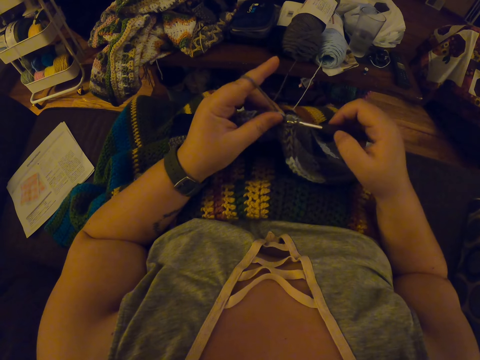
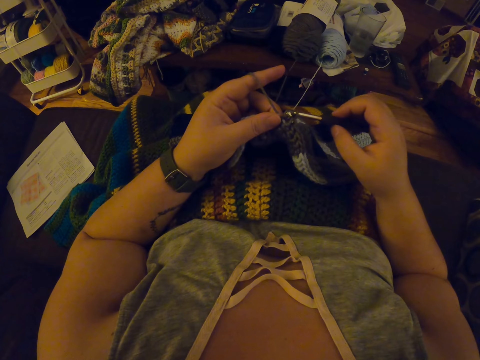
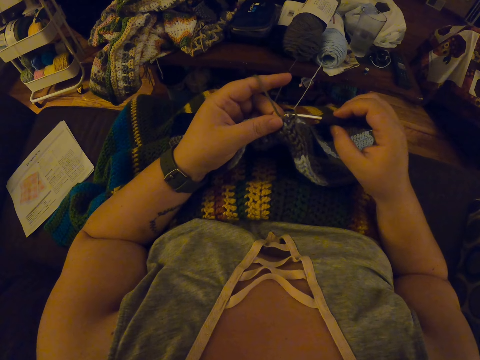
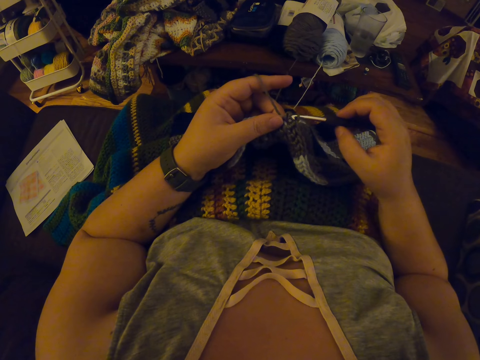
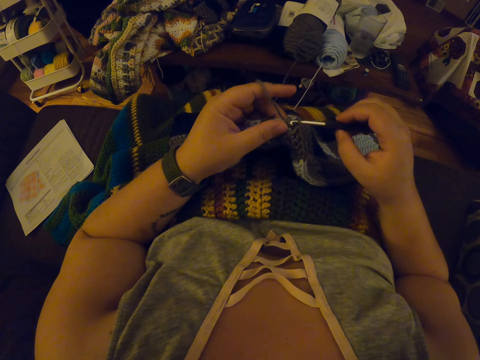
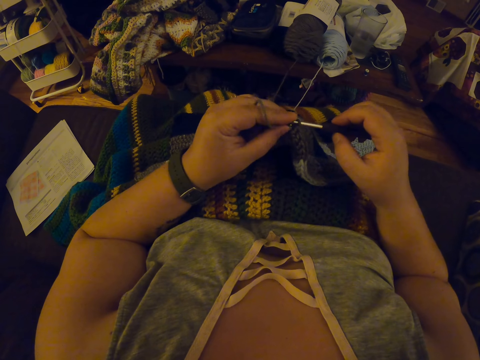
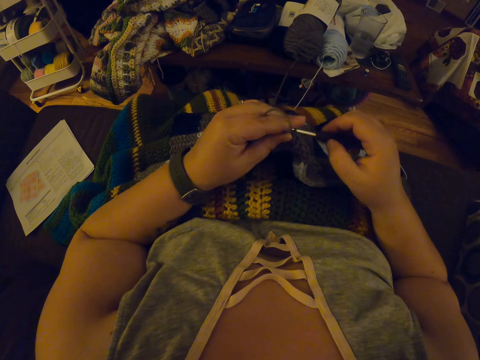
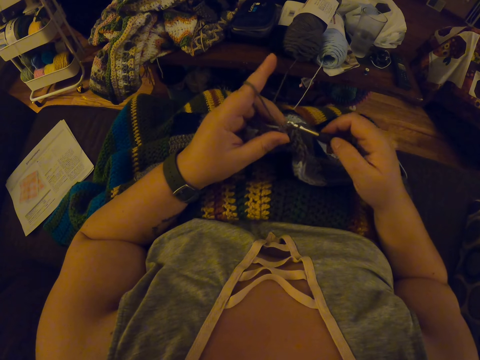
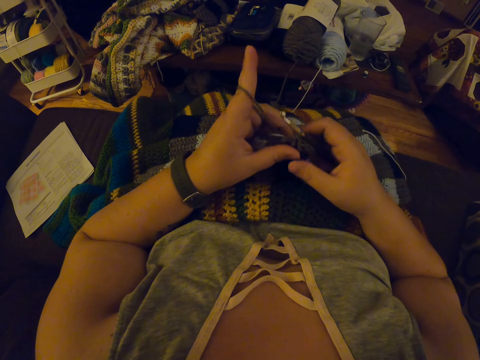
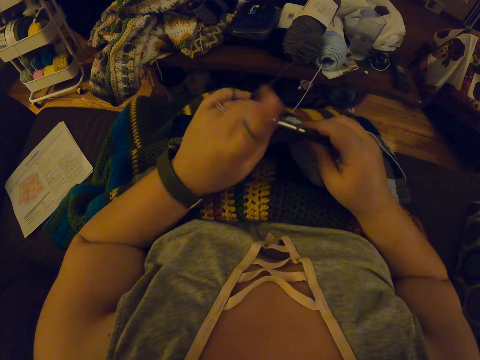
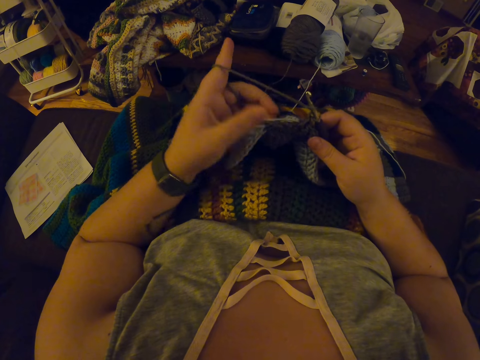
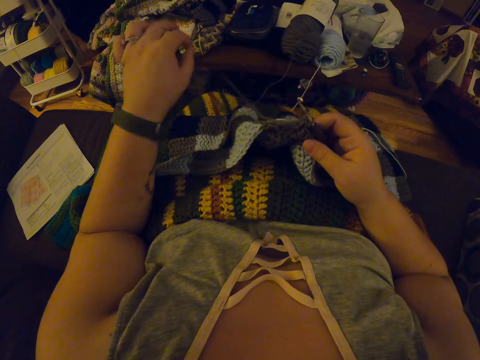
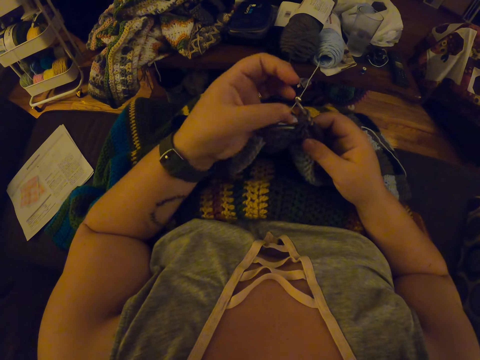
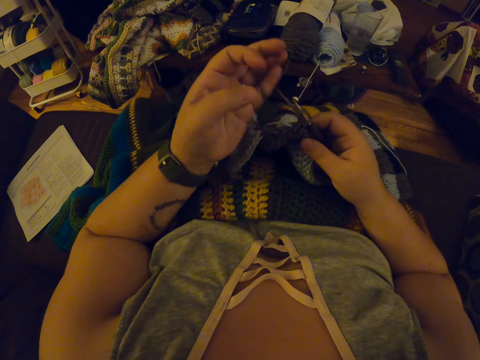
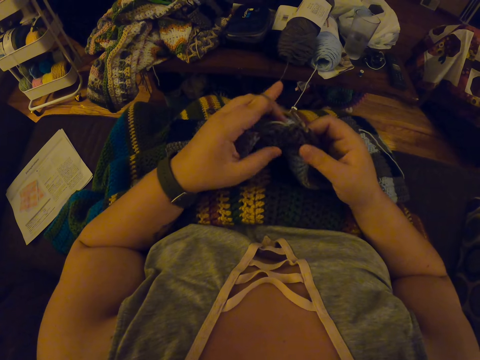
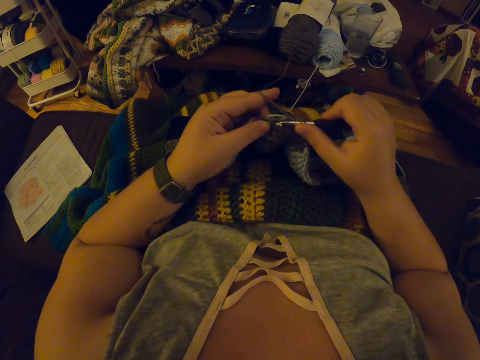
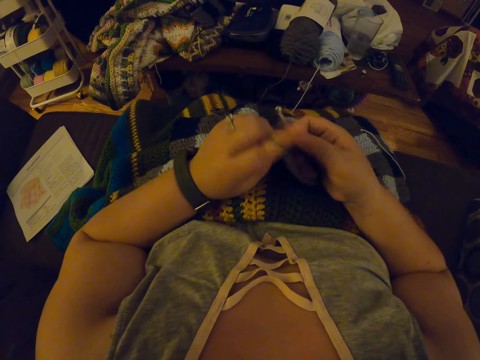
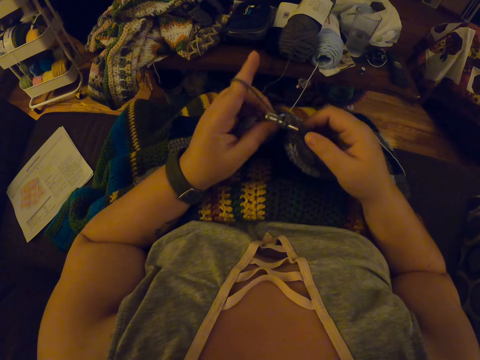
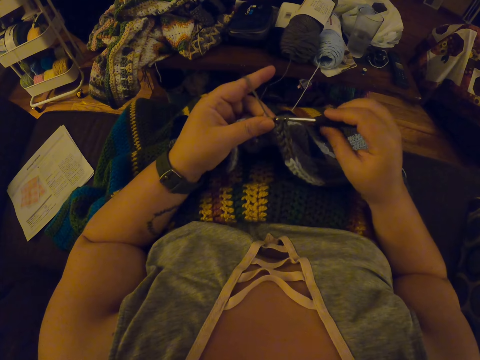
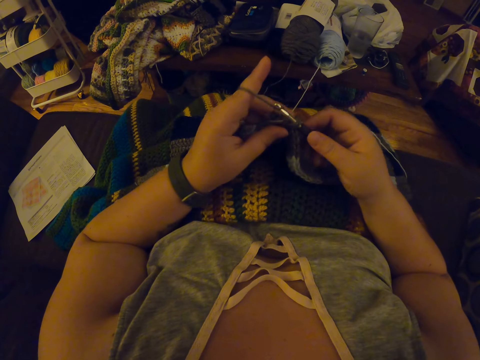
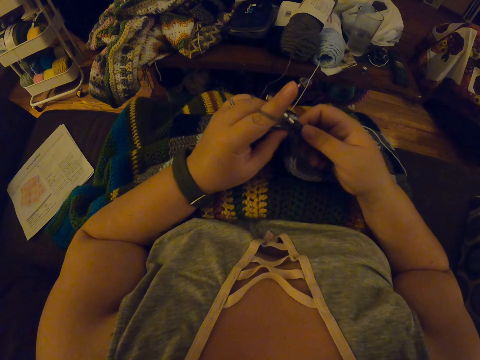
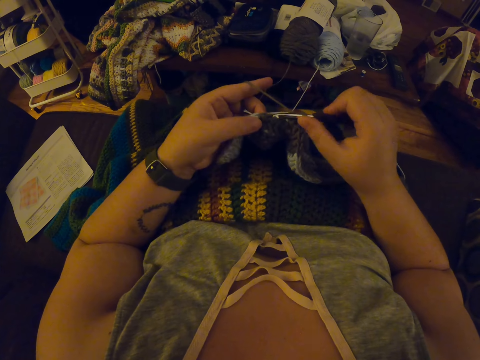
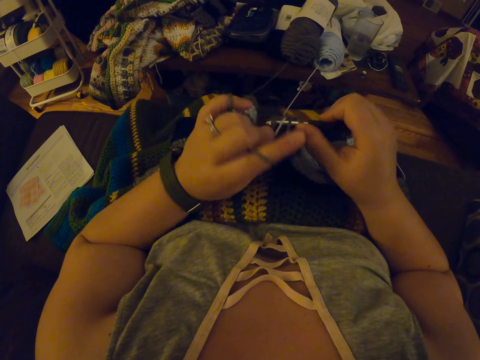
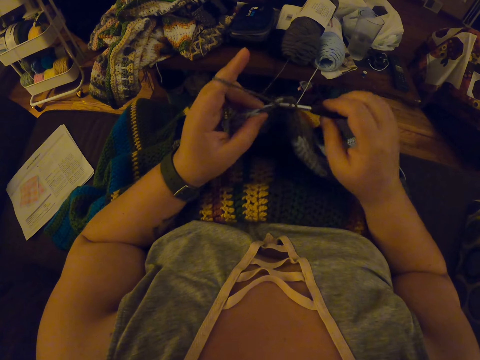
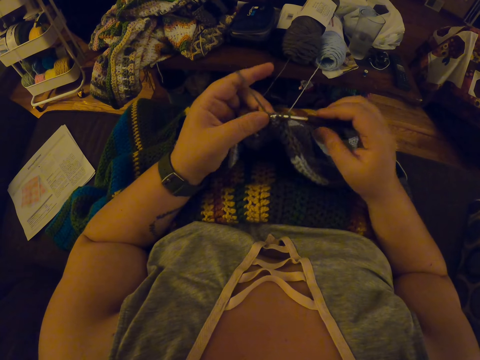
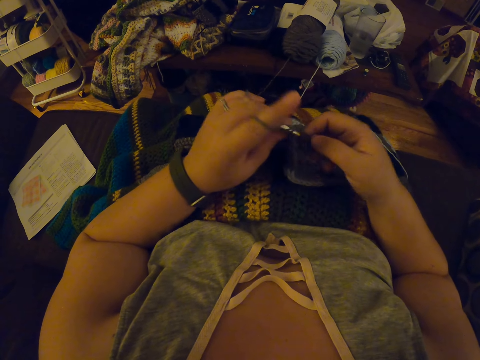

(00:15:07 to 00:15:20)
The camera wearer reinserts the crochet hook in the yarn again. She continues crocheting with the yarn. She drops the yarn in her left hand on her lap. She twists the yarn around her left hand. She folds the yarn on her finger. She crochets a woolen fabric with the crochet hook.

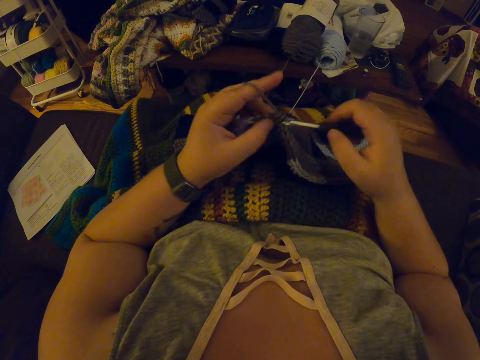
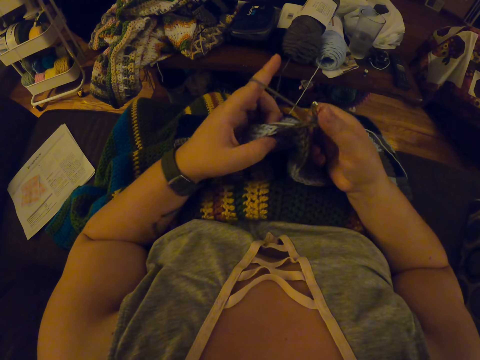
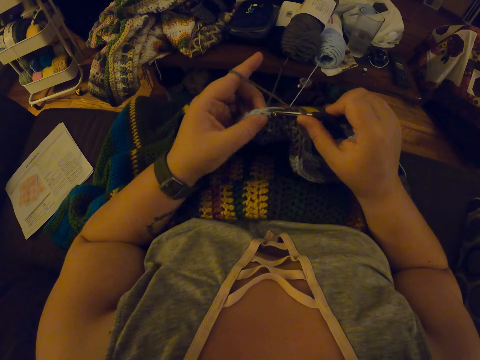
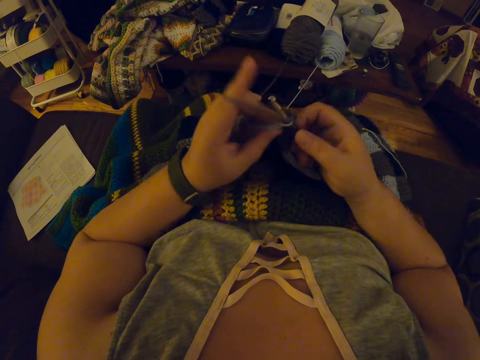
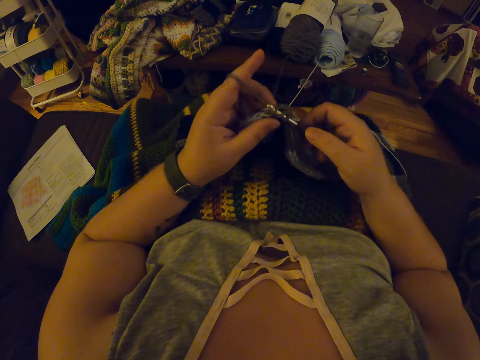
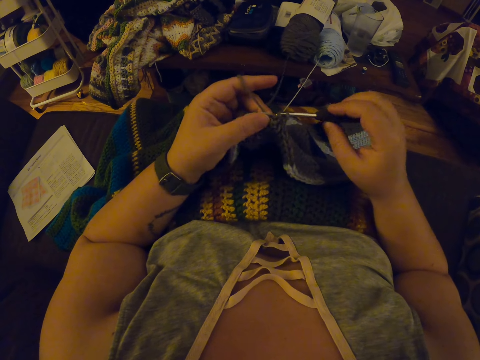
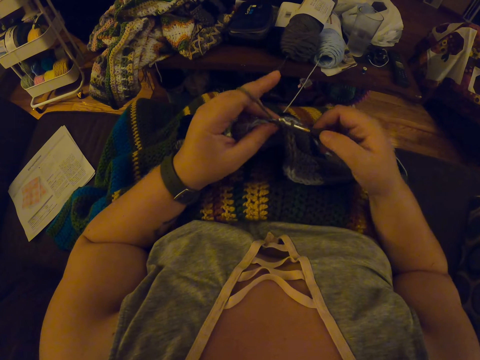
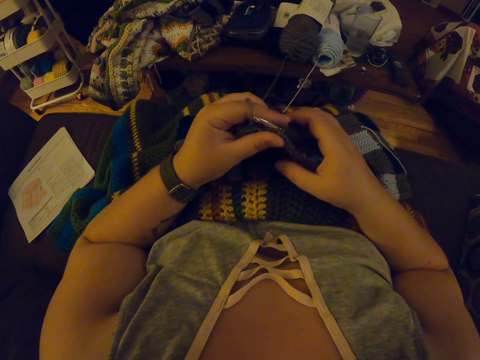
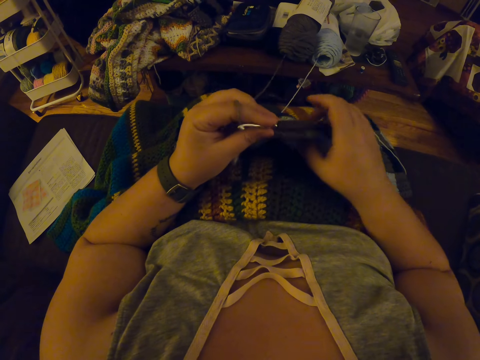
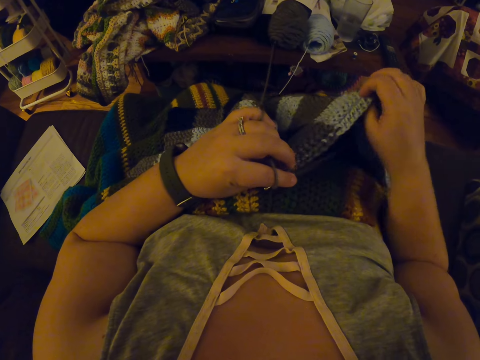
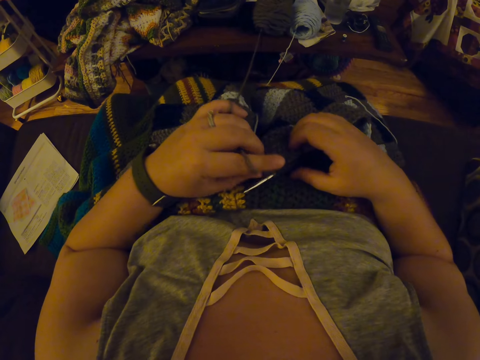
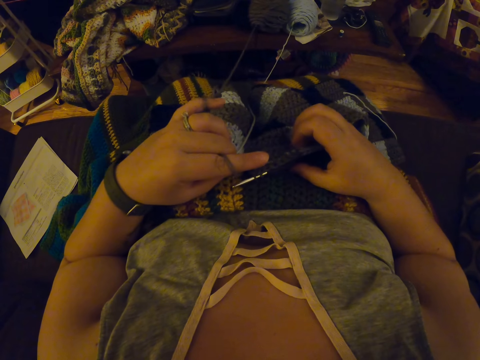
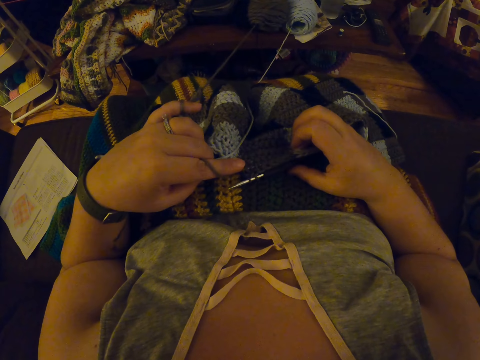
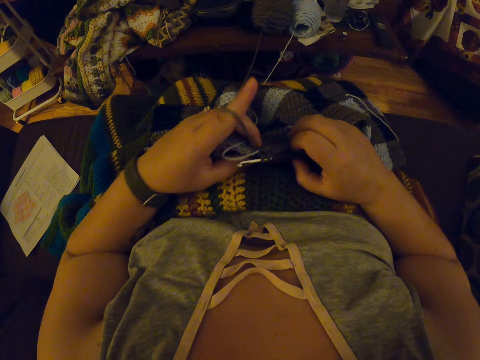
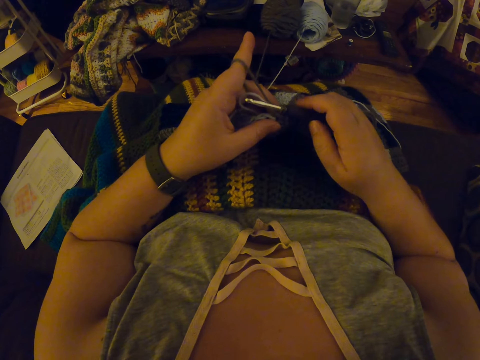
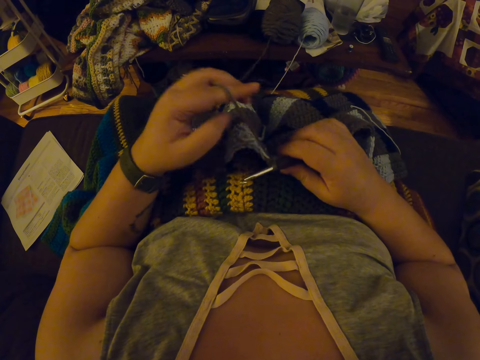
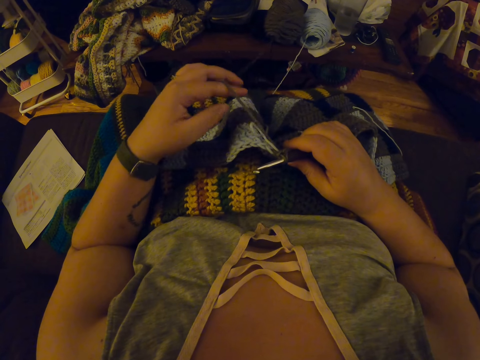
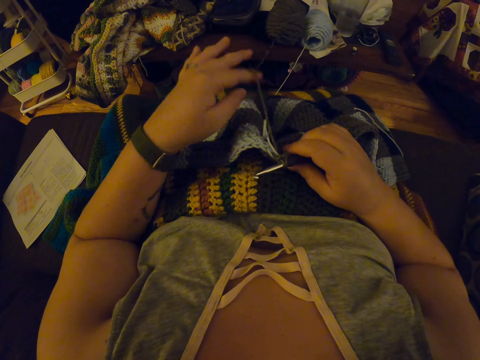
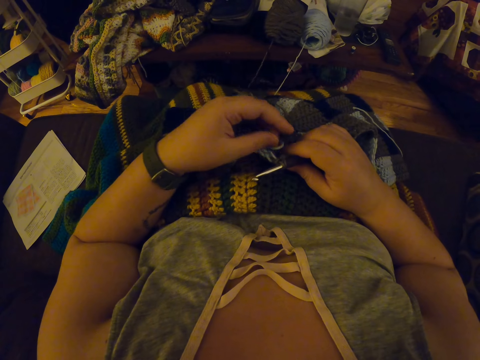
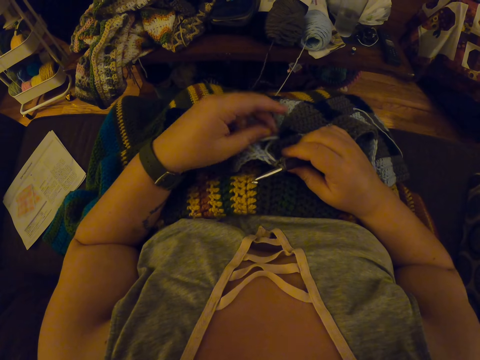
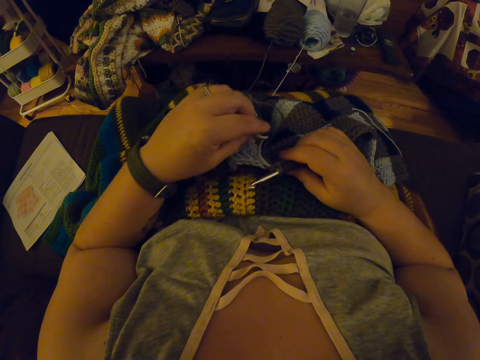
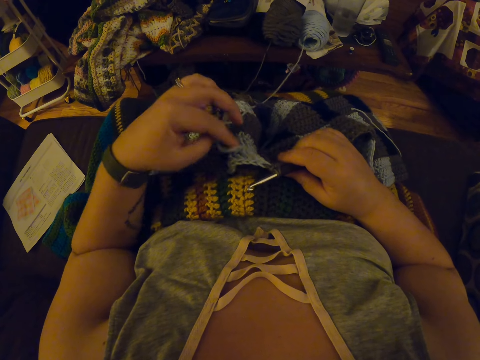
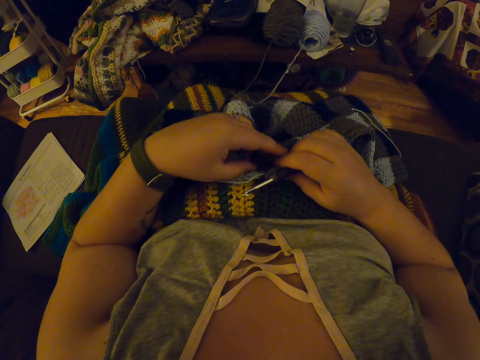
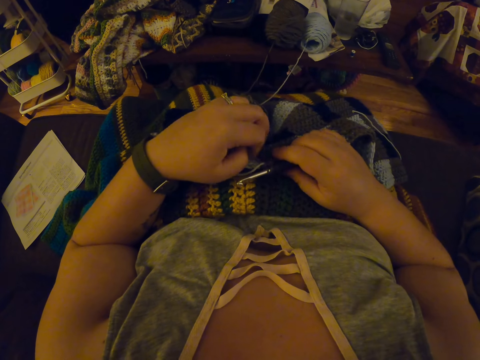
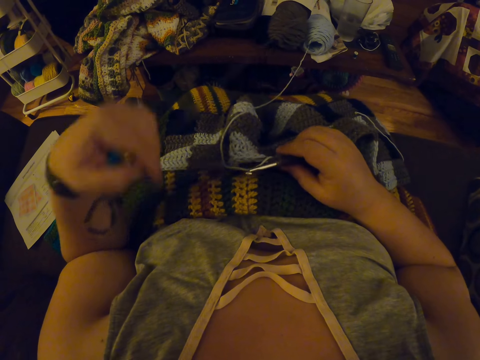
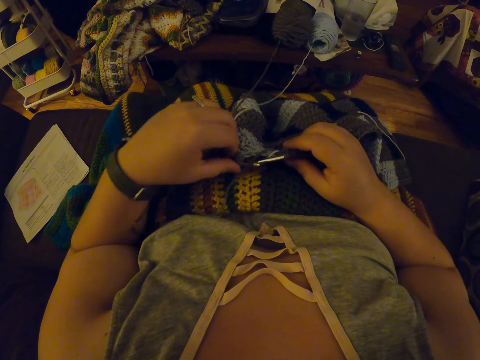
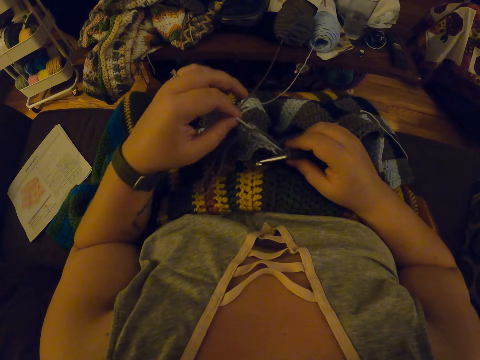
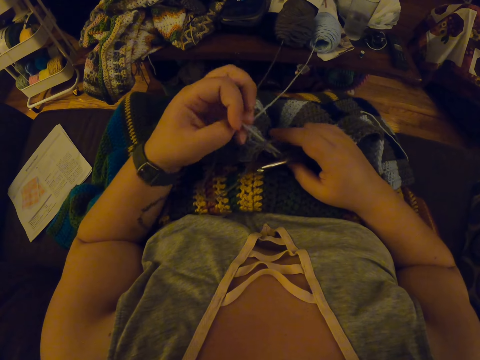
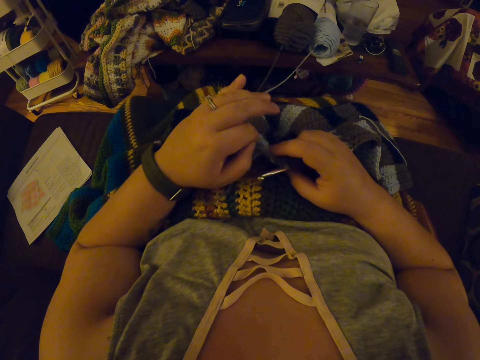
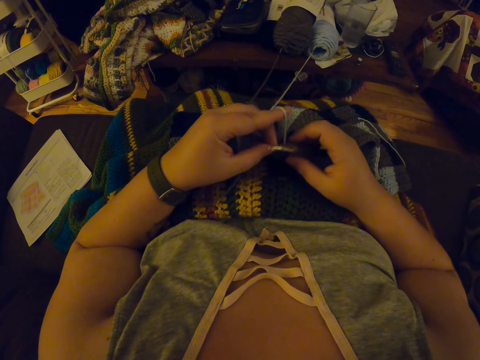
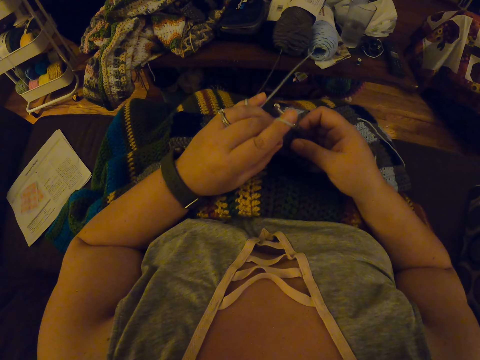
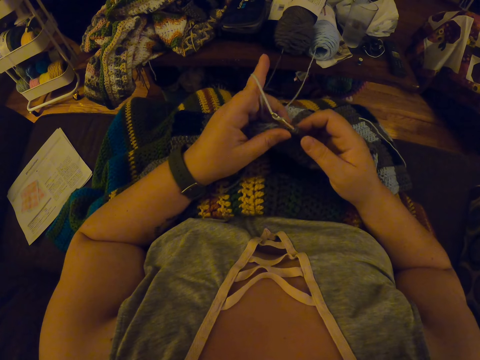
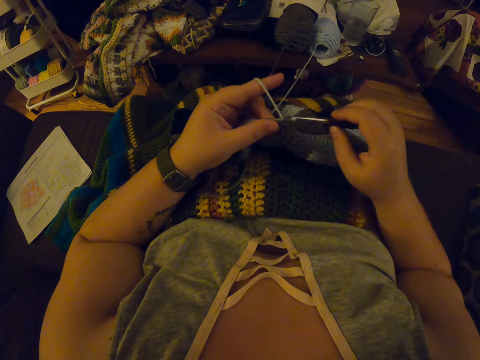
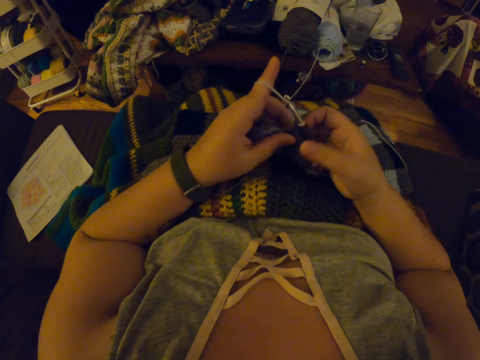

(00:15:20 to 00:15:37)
The camera wearer passes the crochet hook in her right hand to her left hand. She holds the crochet hook with her left hand. She adjusts the fabric on her lap with her hands and drops the crochet hook on her lap. She pulls the woolen fabric. She pulls the yarn inside the fabric with her left hand again. She holds the crochet hook with her right hand. She drops the yarn in her left hand on her lap. She pulls the yarn. She straightens the yarn with her left hand. She twists the yarn around her left hand. She folds the yarn on her finger. She picks the crochet hook from her lap with her right hand. She crochets the woolen fabric with the crochet hook.
